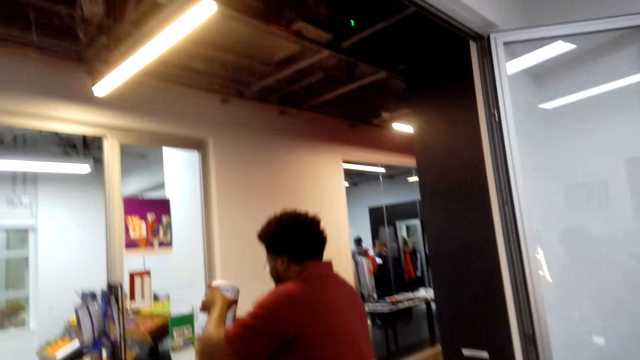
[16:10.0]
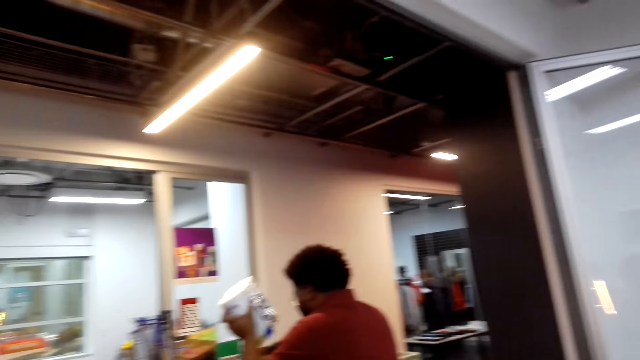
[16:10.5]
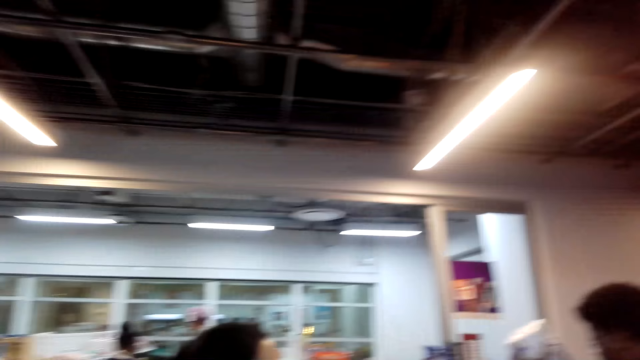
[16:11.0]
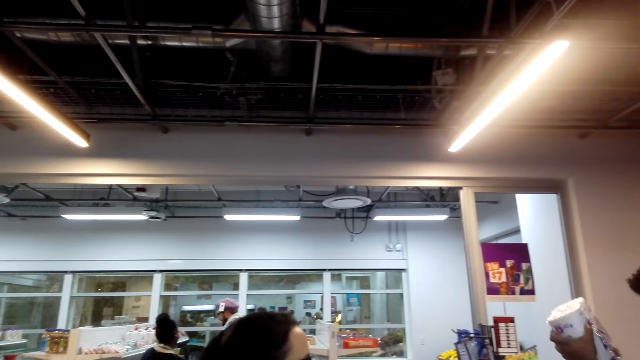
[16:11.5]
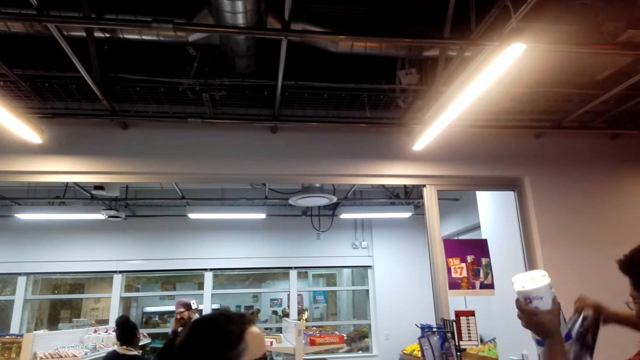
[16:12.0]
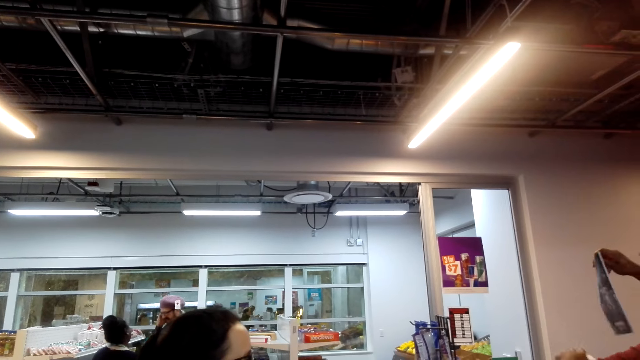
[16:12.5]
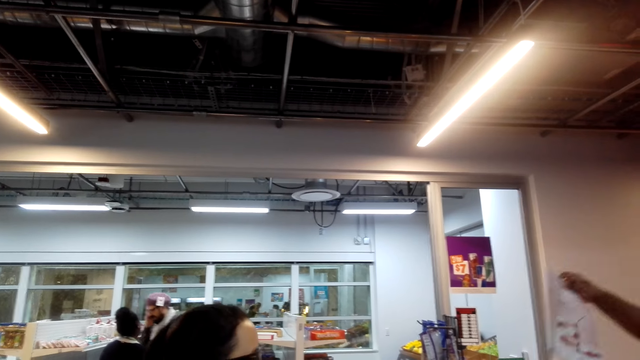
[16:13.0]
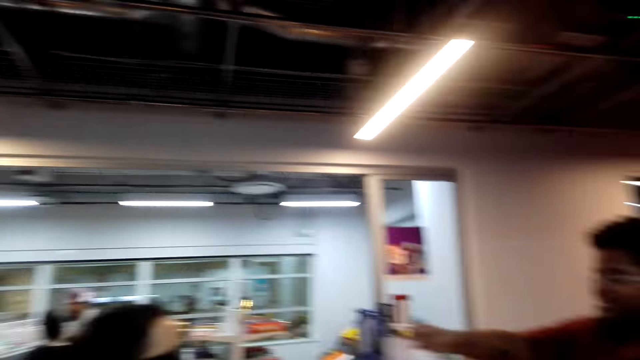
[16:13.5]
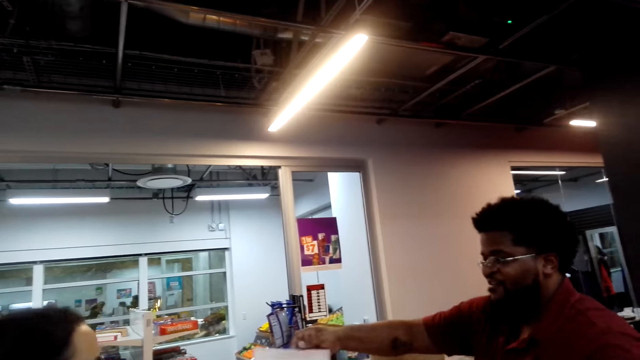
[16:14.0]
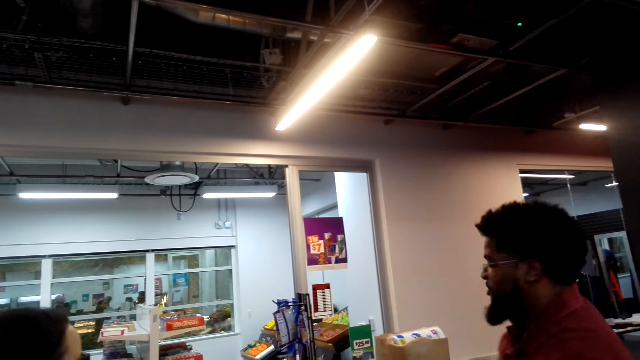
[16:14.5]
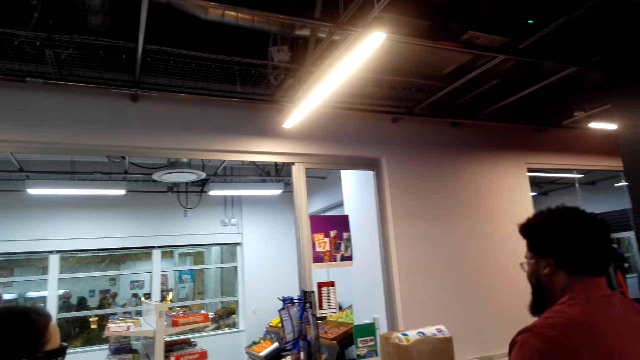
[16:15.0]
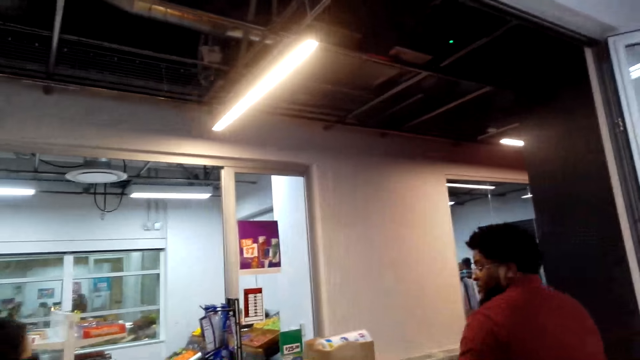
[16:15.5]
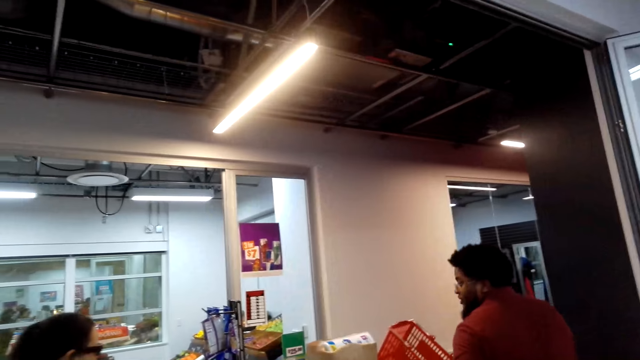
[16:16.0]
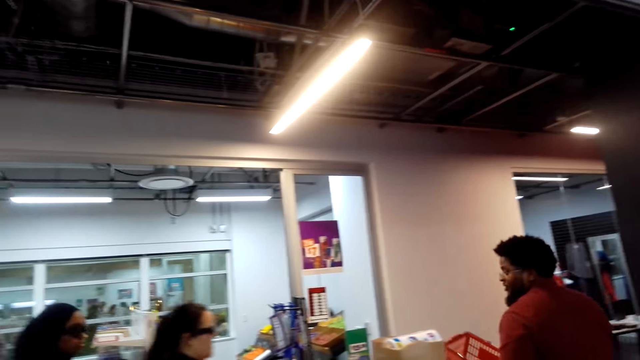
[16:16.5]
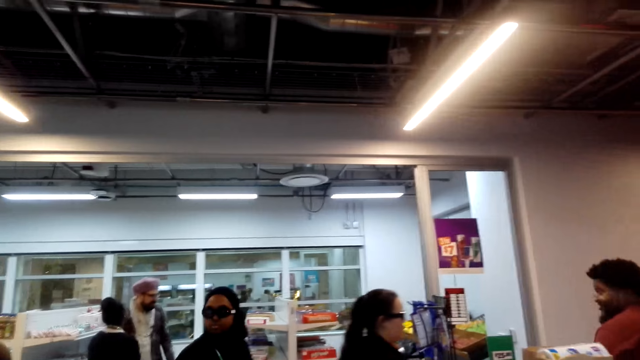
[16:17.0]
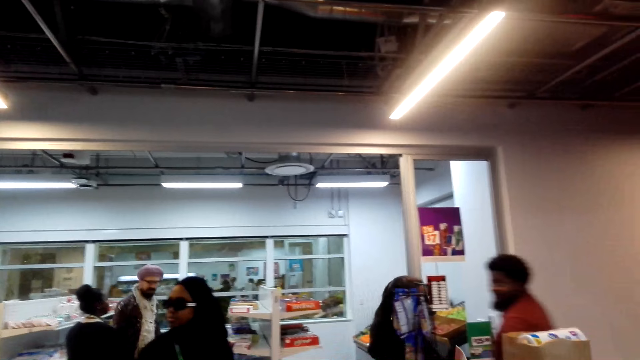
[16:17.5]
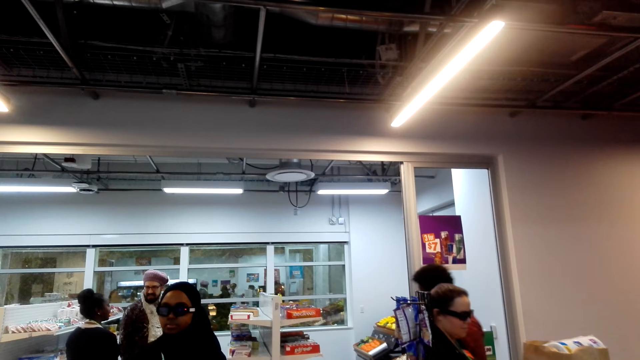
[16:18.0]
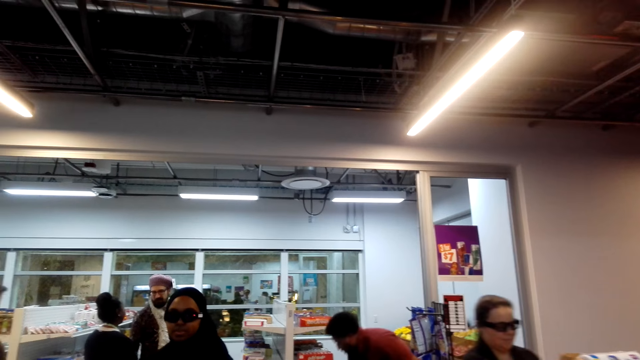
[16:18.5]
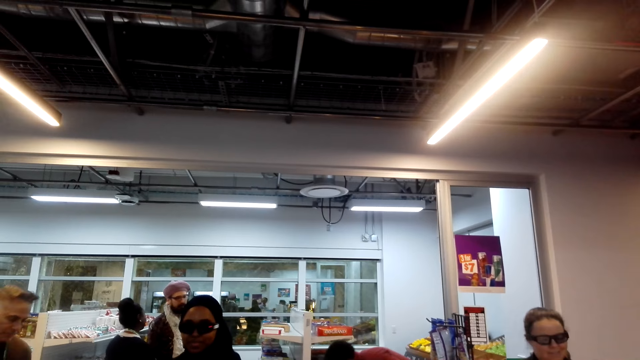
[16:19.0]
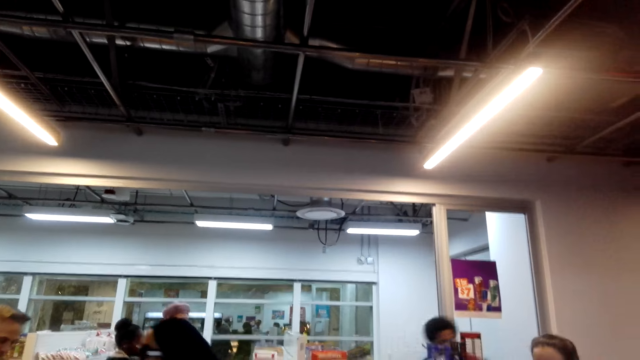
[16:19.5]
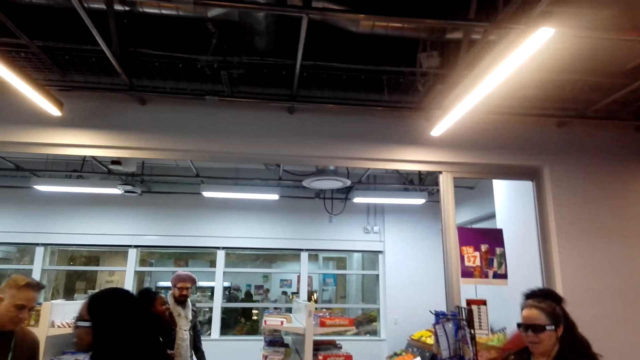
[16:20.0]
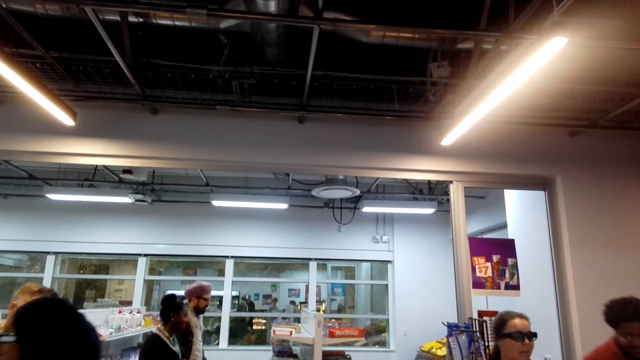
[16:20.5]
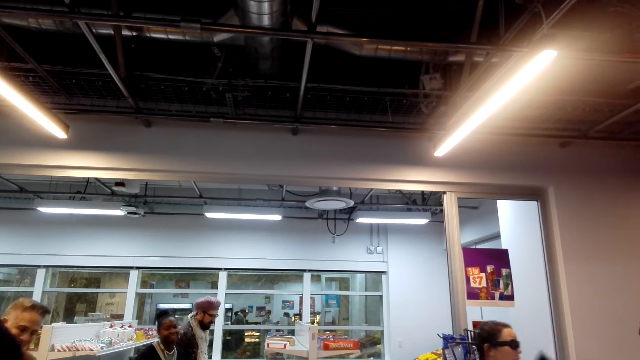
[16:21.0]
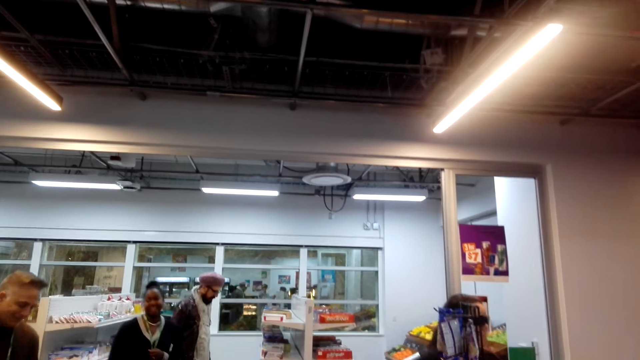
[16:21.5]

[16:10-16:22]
The camera wearer looks around. A man picks up a packet of tissue. A cashier picks up a magazine. A person walks out of the counter. Another person walks past the first person. Another person looks at the camera wearer and walks around. Another person looks at the shelf.

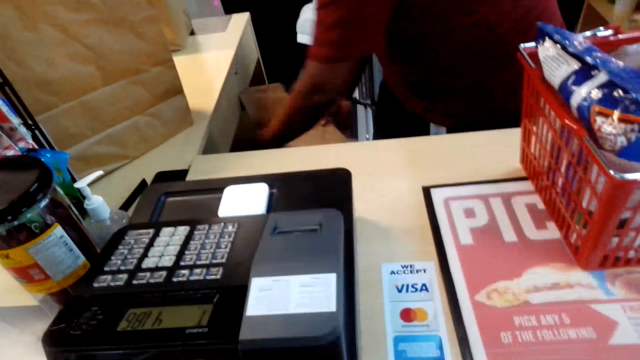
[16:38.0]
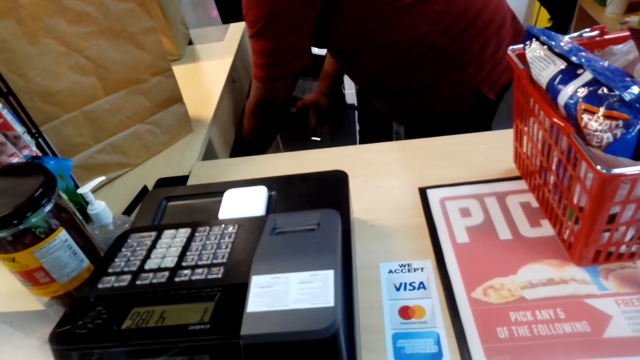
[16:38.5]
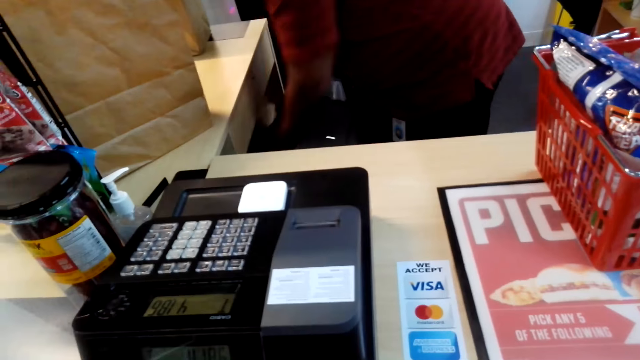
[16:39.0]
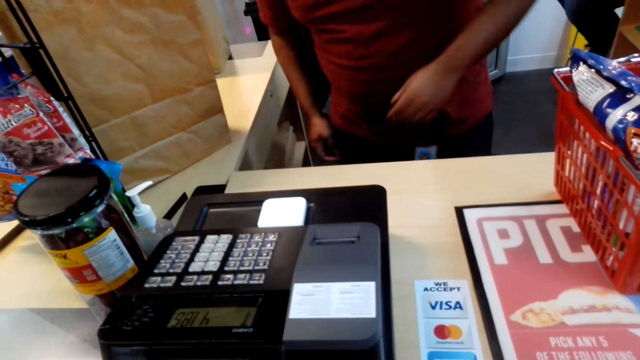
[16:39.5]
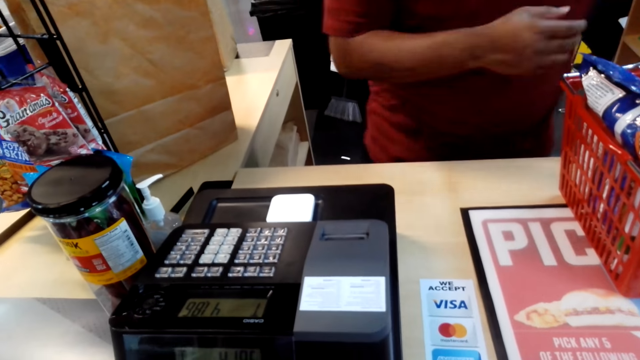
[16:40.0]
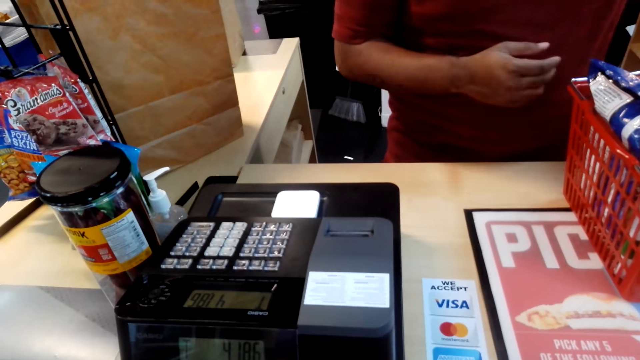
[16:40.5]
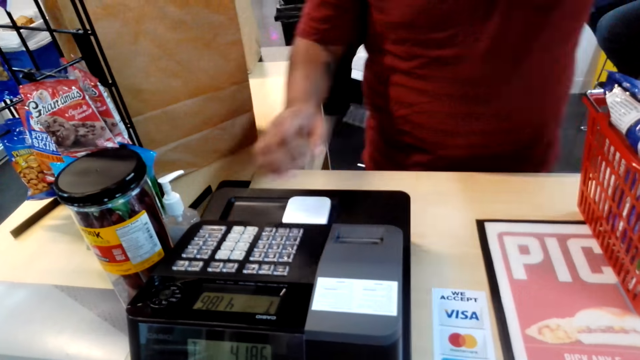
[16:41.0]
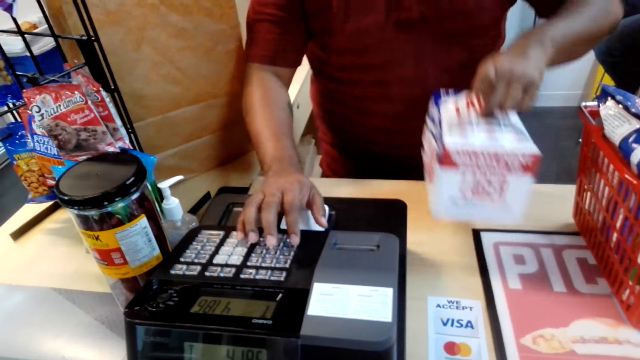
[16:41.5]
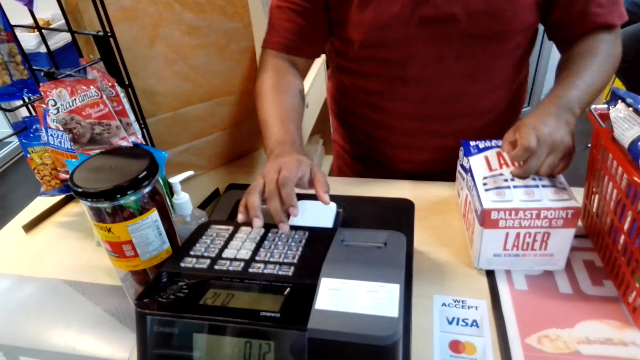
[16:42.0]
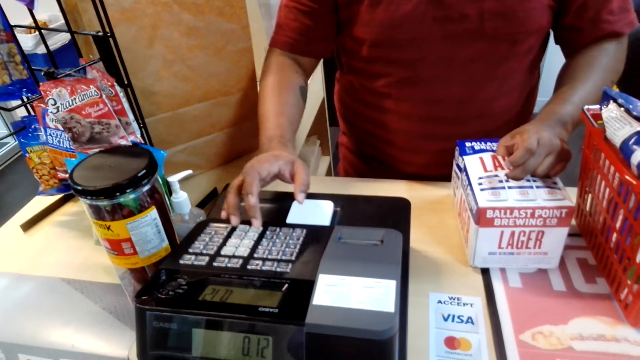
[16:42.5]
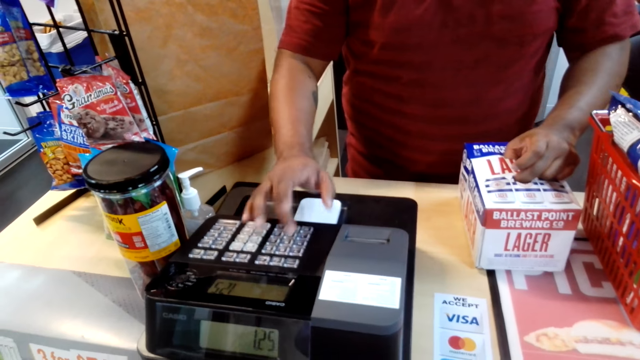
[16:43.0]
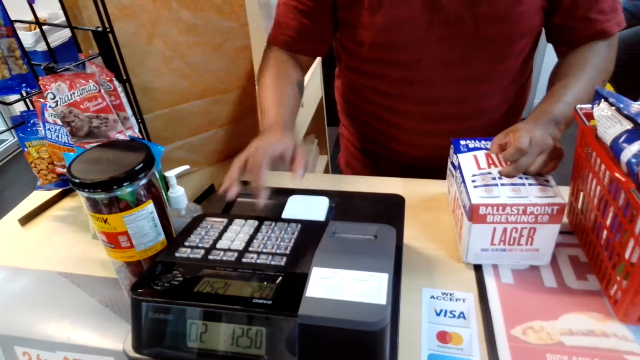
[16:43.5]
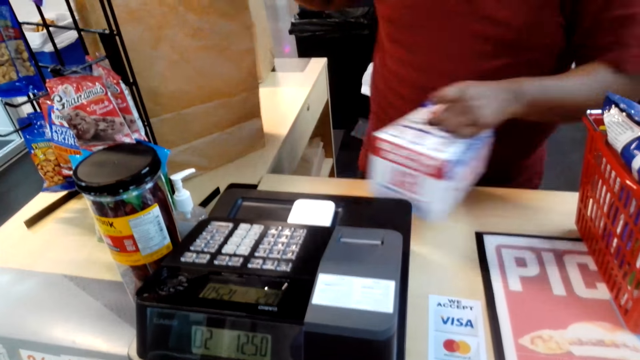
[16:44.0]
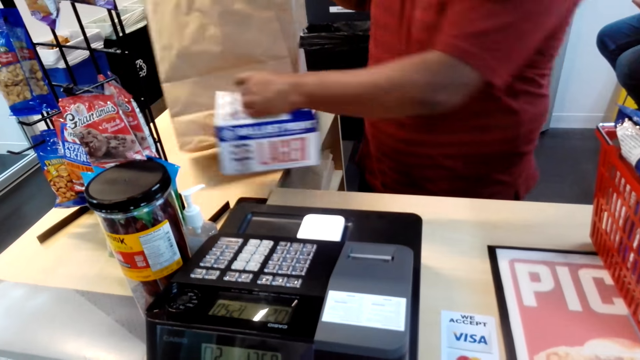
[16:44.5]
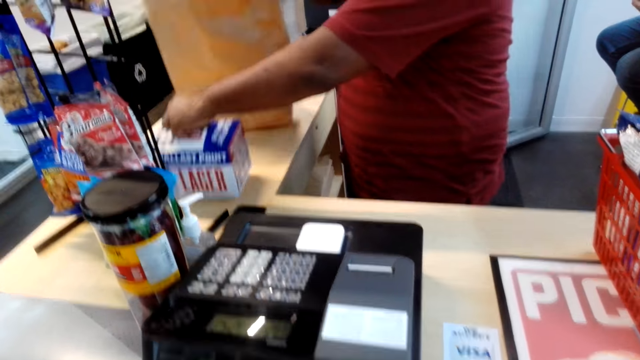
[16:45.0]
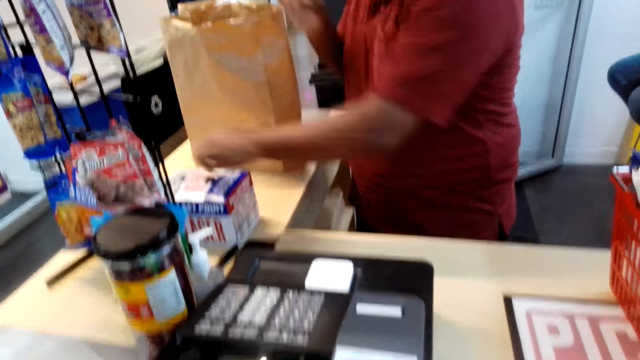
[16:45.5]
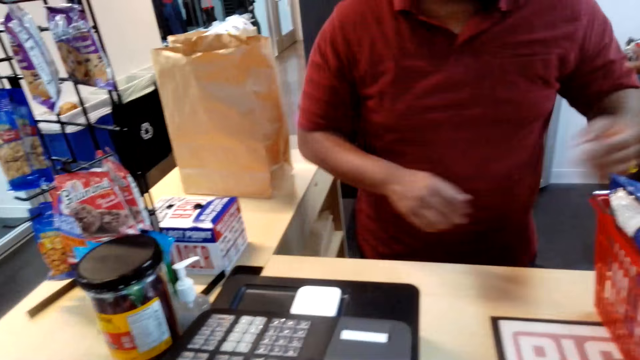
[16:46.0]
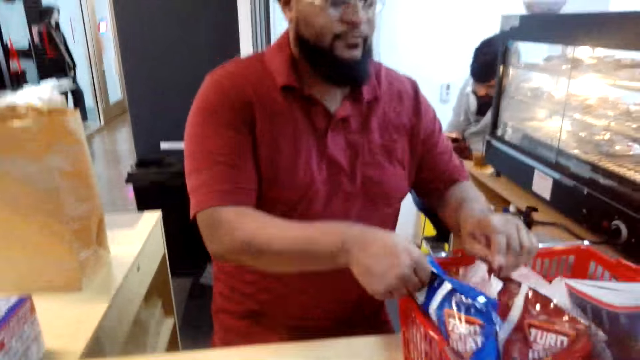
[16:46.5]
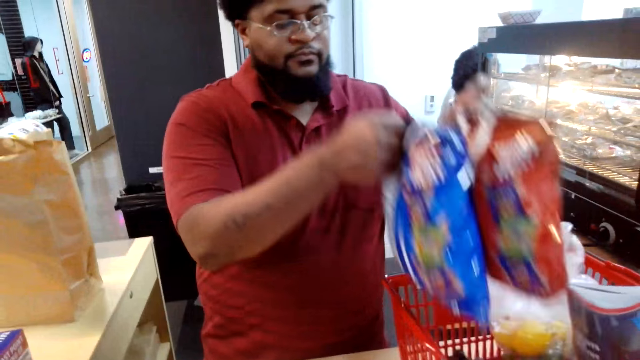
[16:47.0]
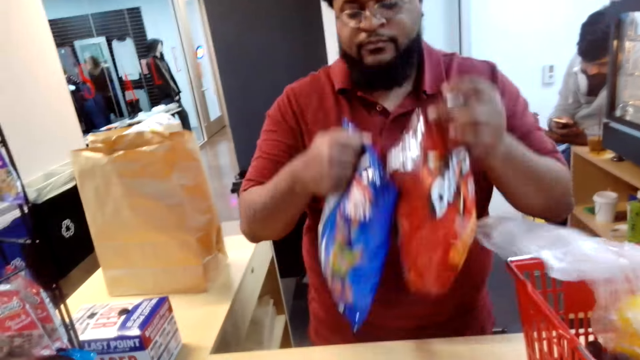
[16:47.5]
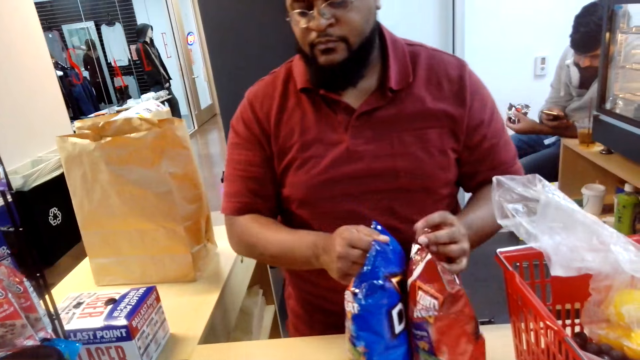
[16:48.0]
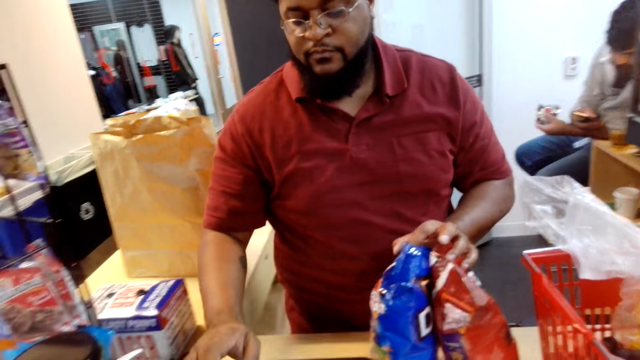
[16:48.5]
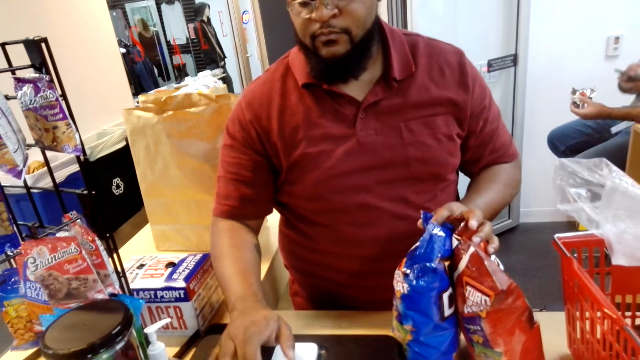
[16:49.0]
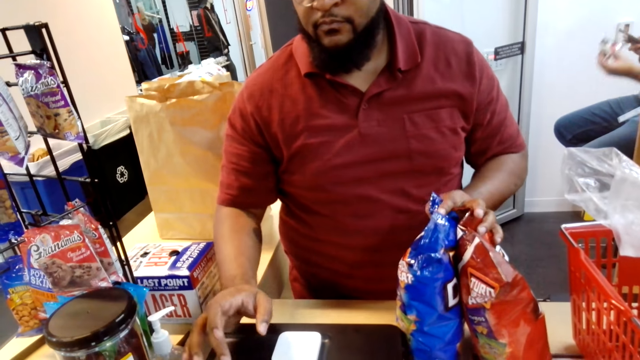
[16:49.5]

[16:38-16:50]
The cashier puts a bag inside a shelf. The cashier removes items on a shopping basket and keys in numbers on the cash register. The cashier moves a shopping bag on the counter, puts an item on the counter, and removes items on the shopping basket. The cashier puts an item on the counter and keys in numbers on the cash register.
